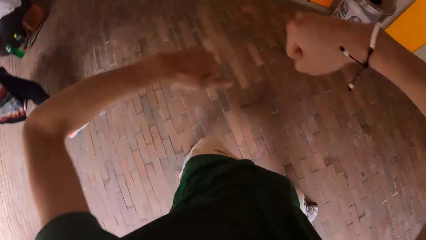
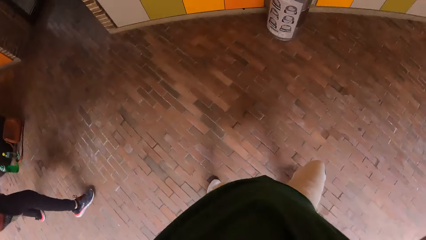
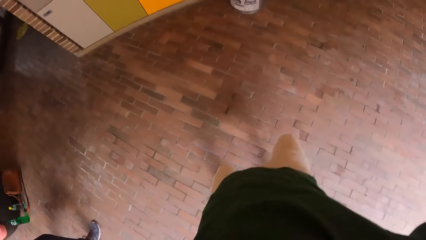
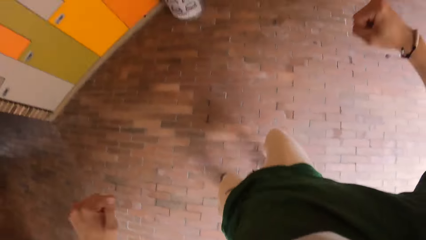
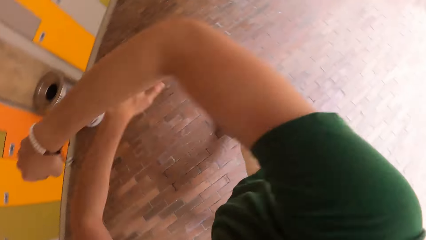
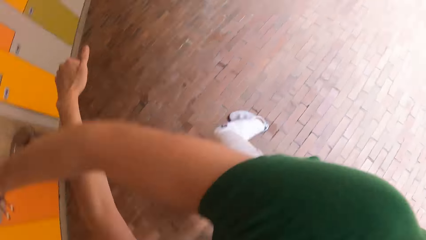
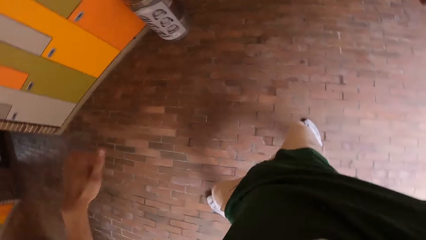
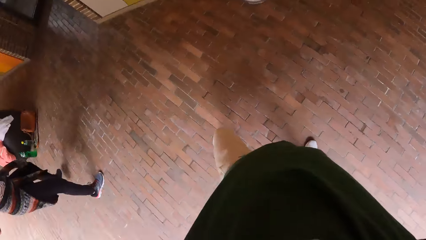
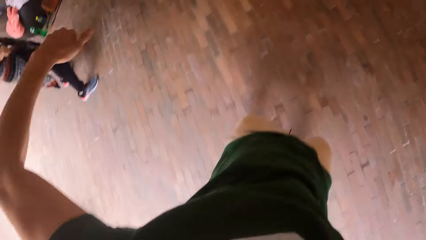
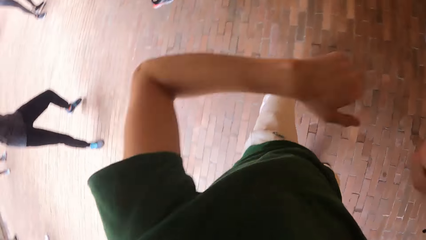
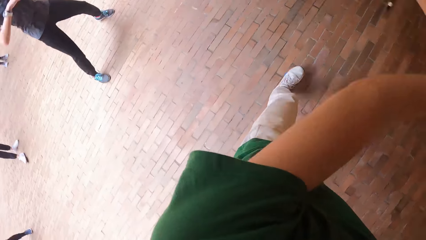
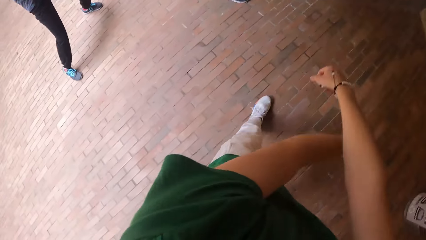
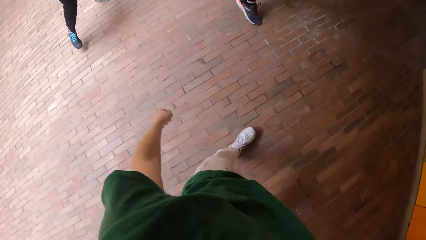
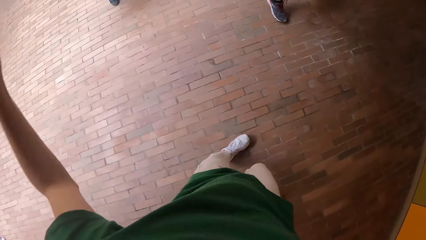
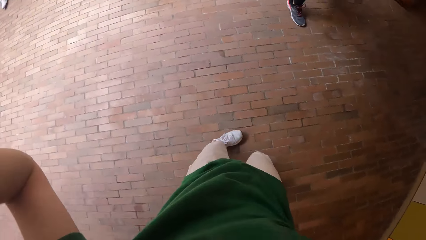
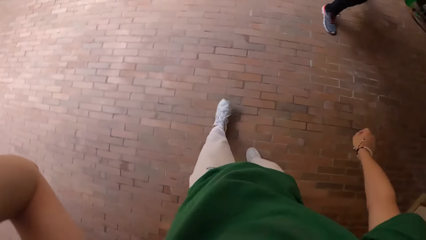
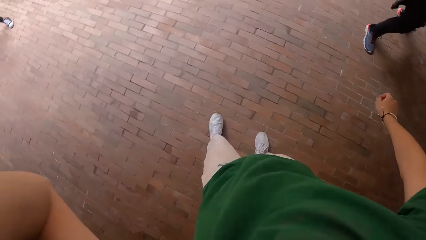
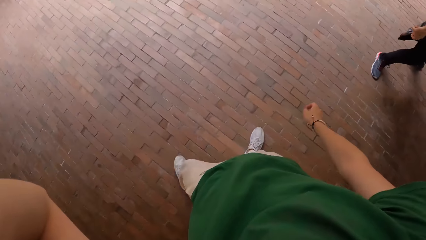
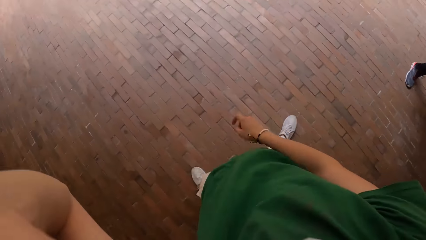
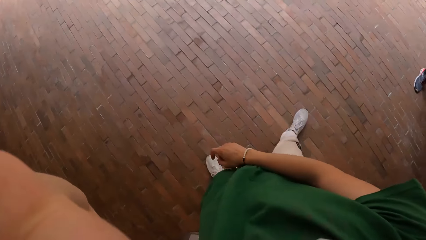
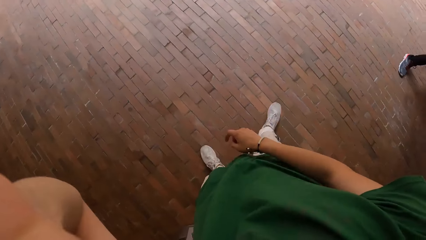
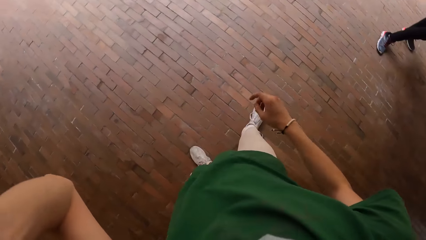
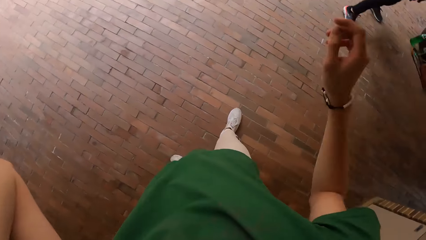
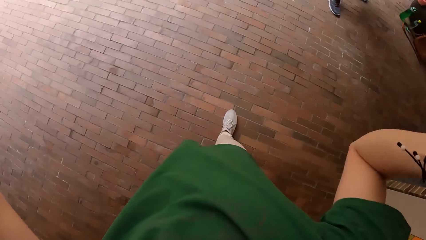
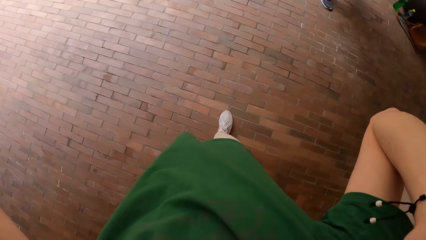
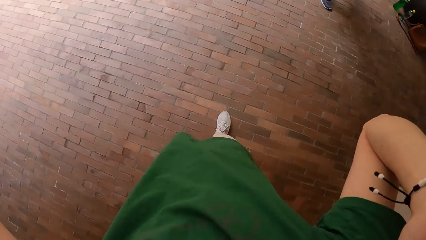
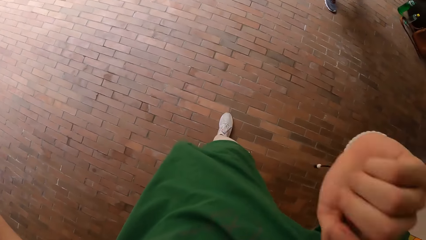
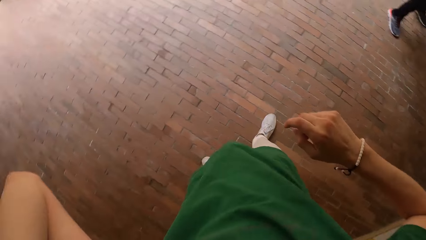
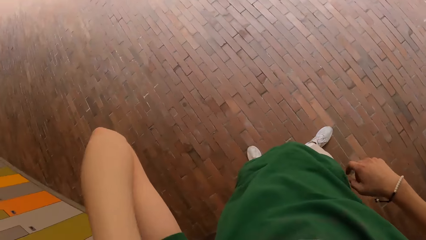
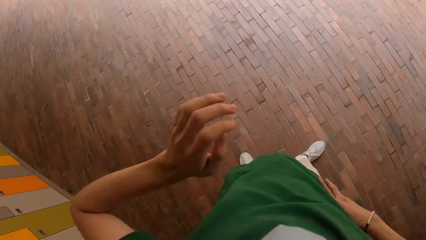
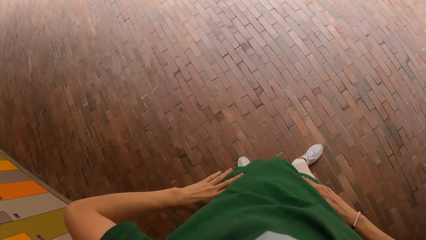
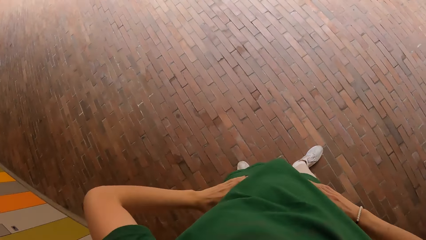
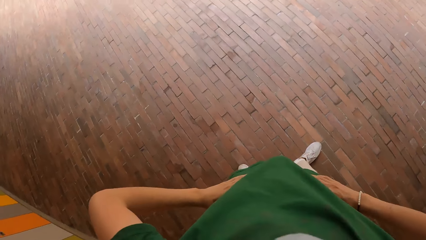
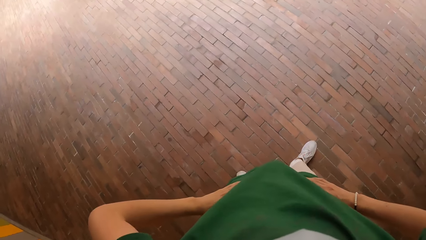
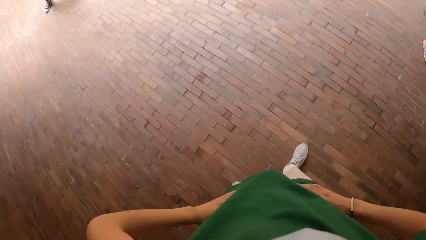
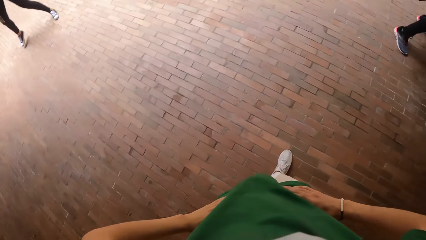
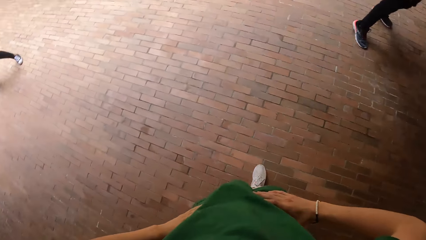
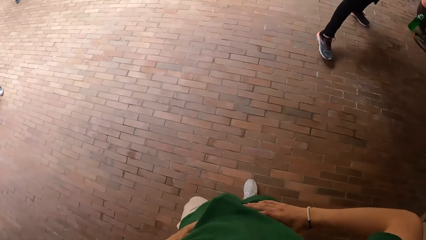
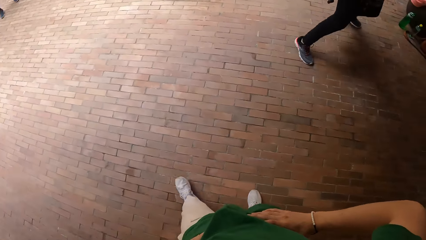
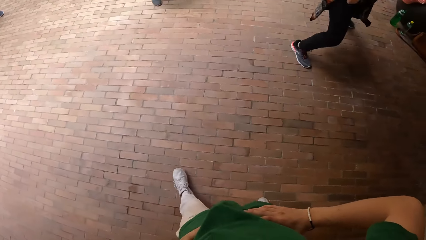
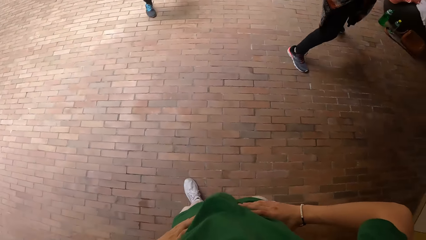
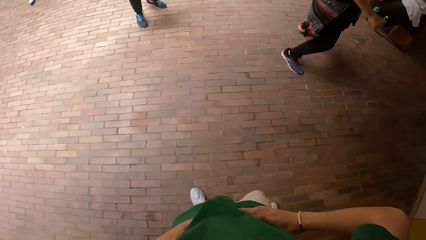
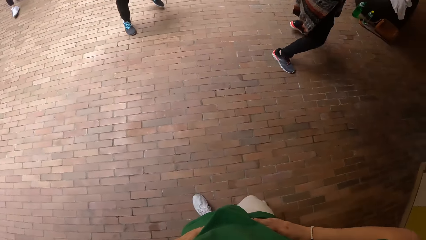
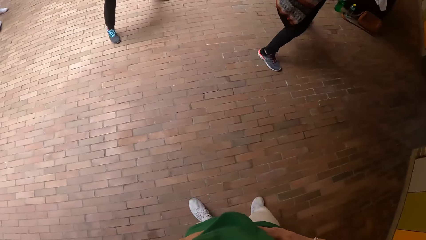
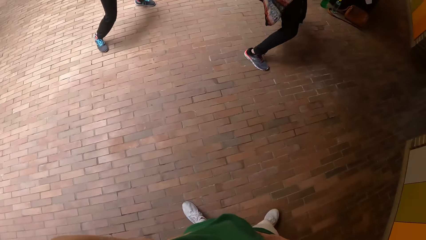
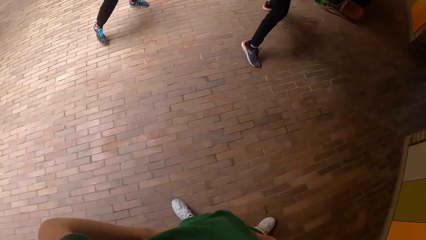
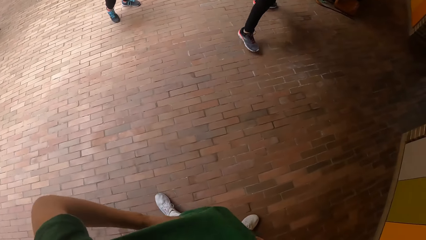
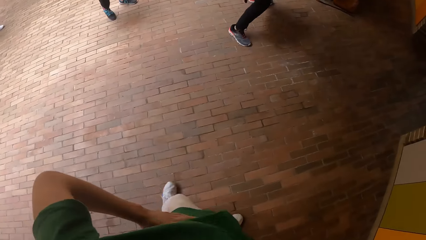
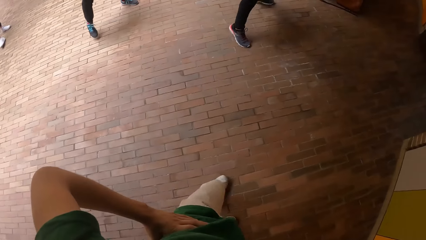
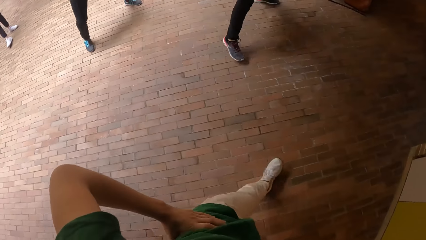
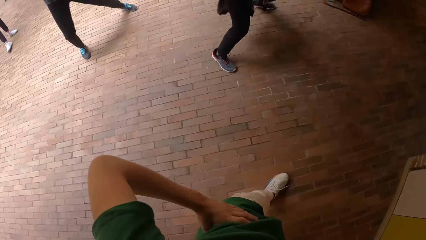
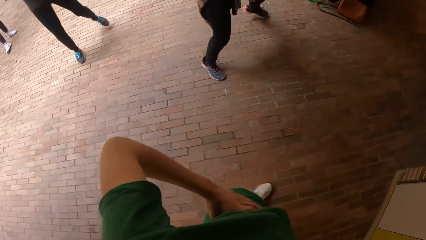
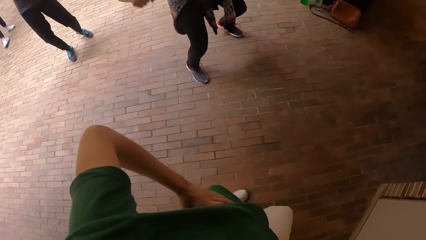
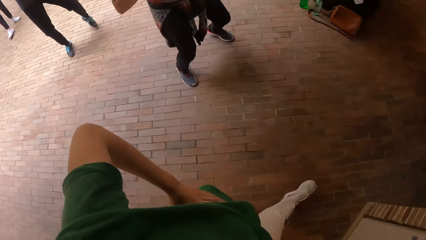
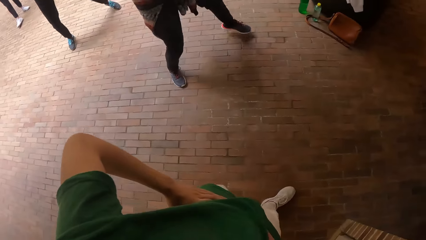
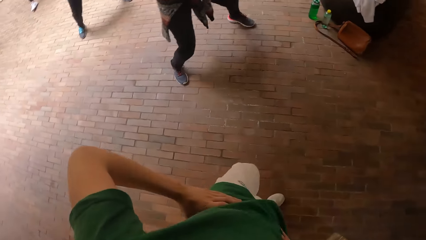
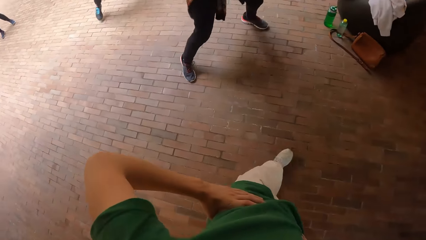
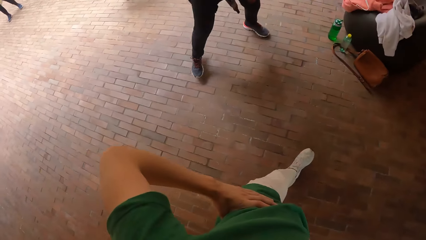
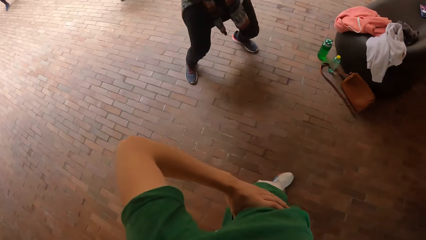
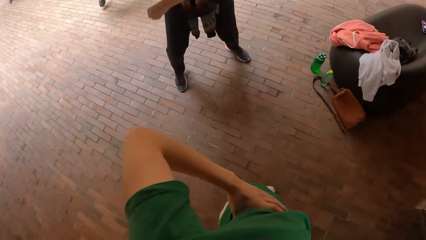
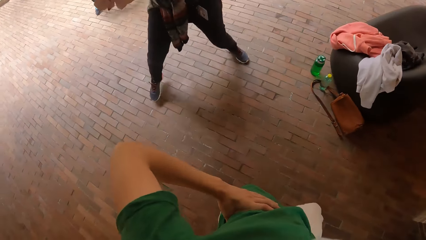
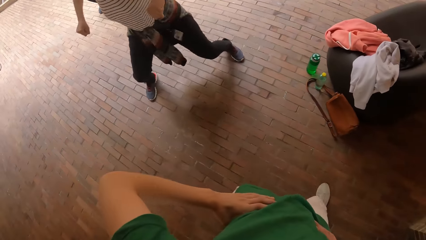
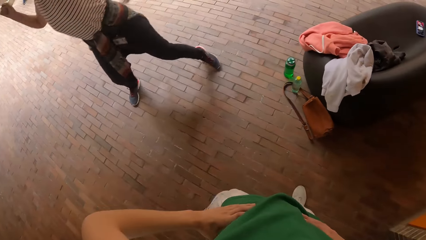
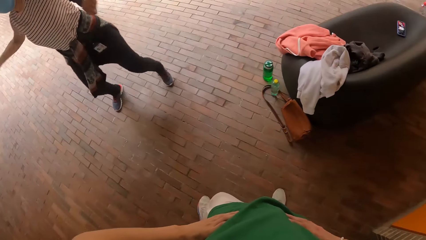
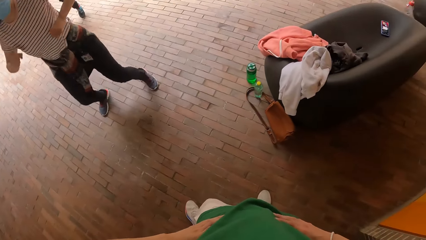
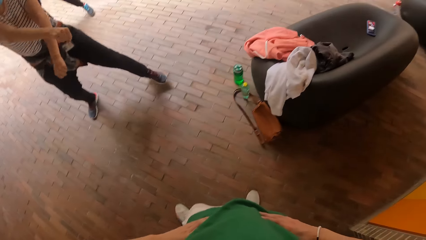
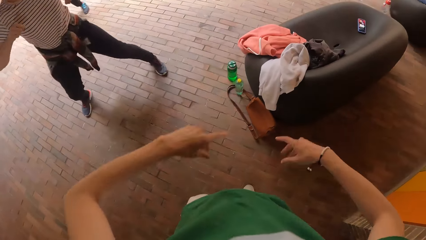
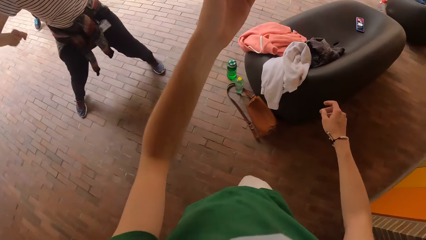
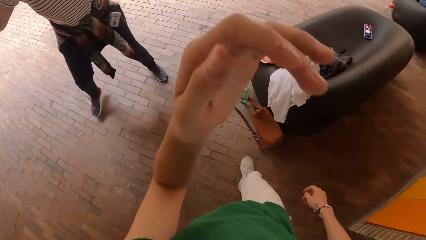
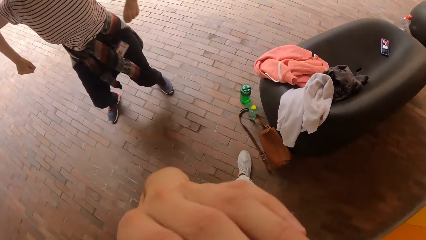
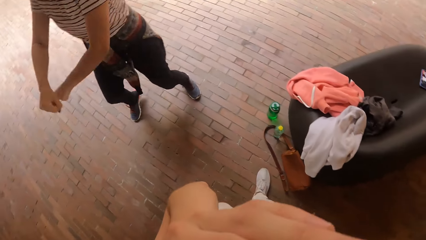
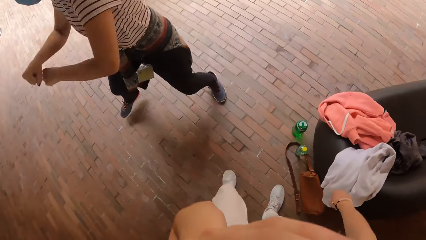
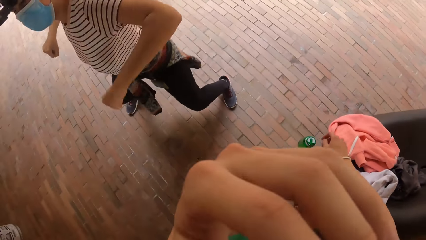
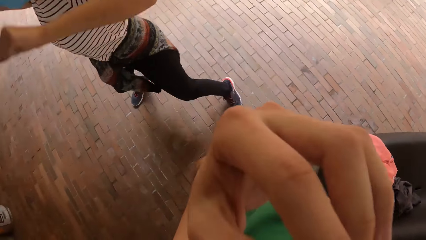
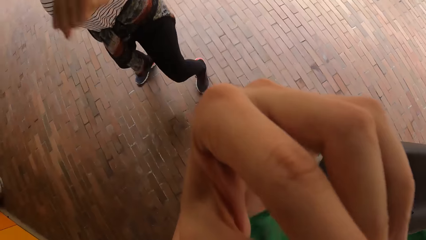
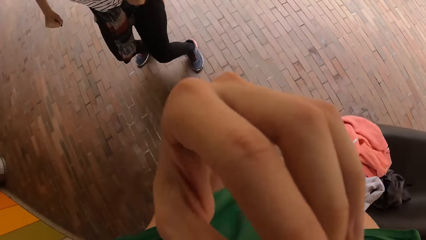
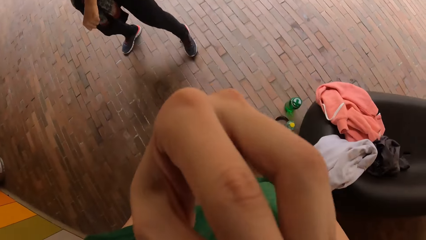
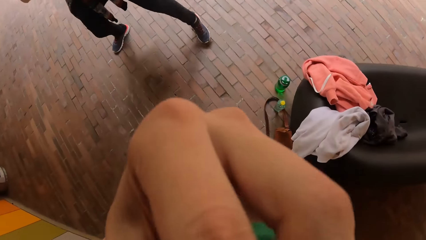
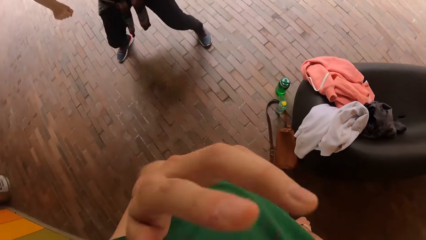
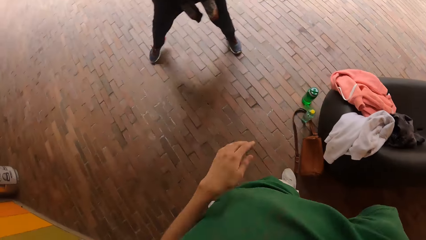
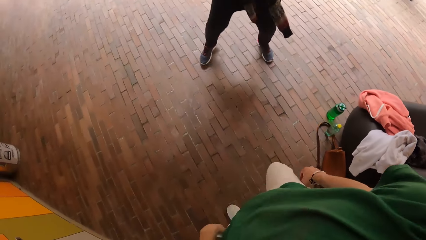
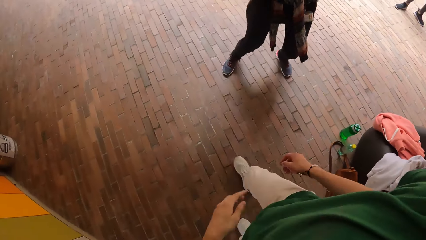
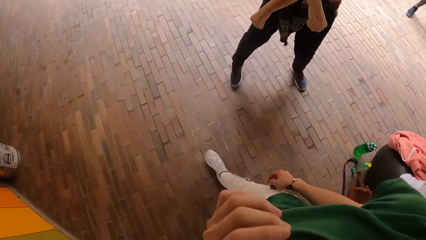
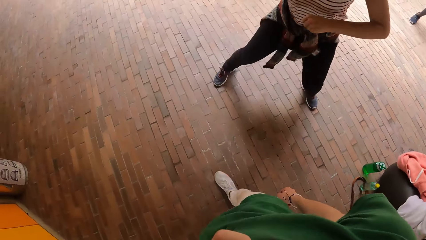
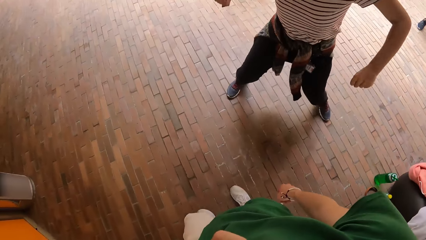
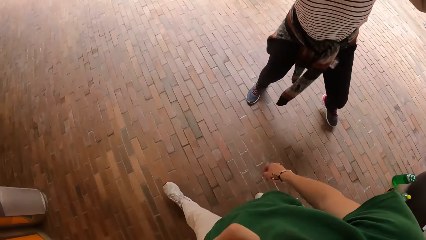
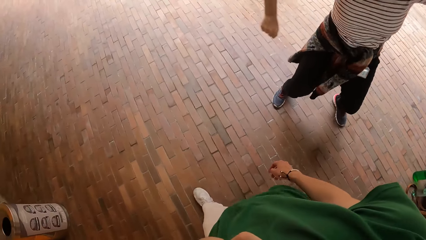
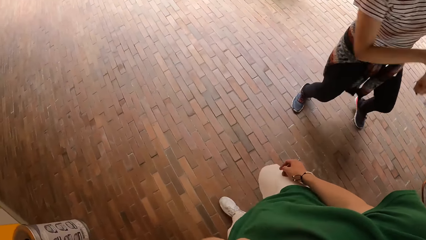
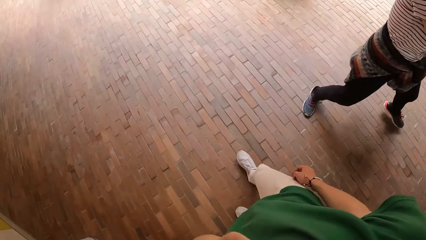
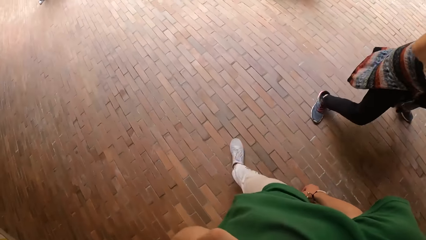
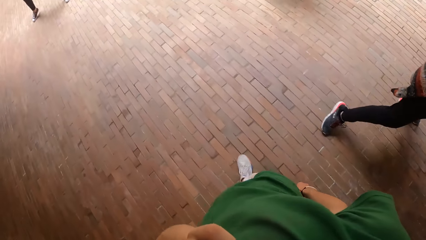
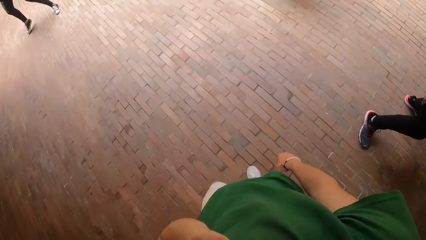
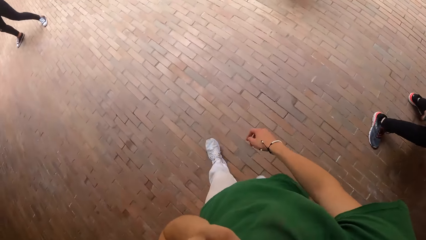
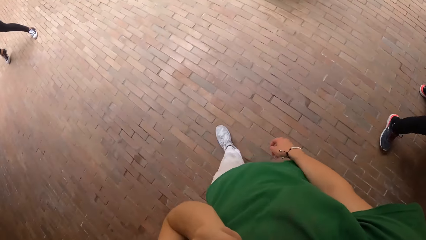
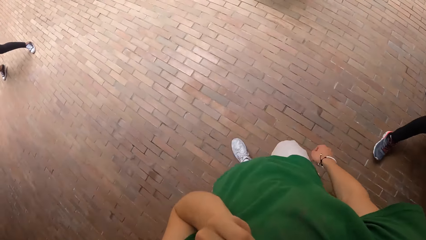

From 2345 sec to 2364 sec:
The camera wearer adjusts his camera on his head with both hands. He turns back, looks forward, places both hands on his waist, walks forward, walks right and looks forward. He adjusts his eyeglasses on his face with his left hand and walks forward. He adjusts his eyeglasses on his face with his left hand again. He walks left.
